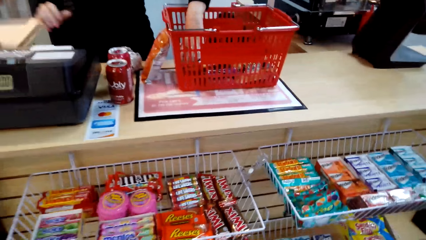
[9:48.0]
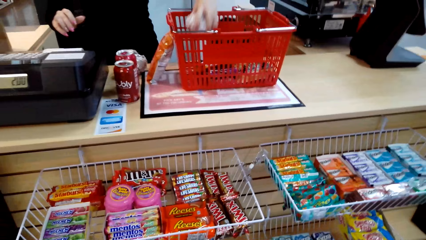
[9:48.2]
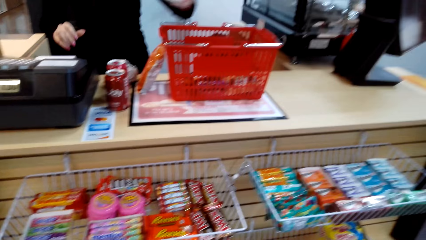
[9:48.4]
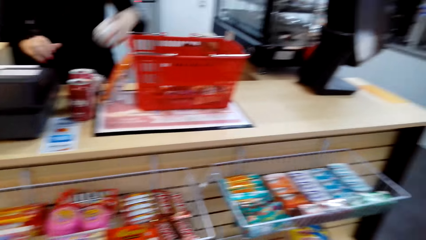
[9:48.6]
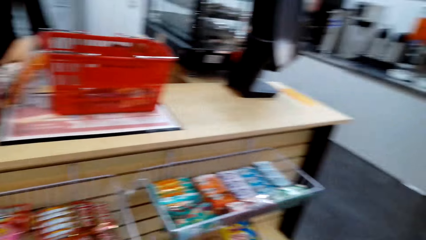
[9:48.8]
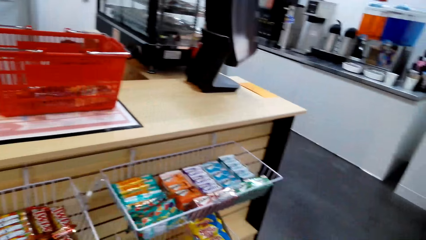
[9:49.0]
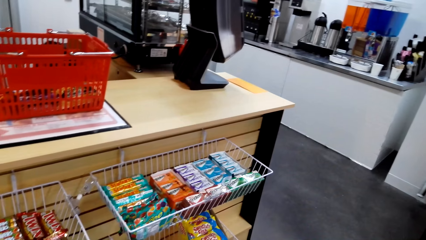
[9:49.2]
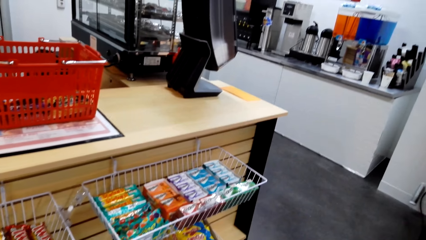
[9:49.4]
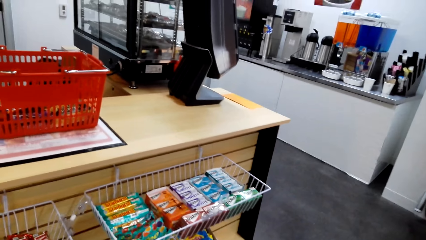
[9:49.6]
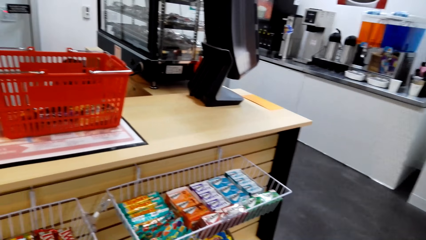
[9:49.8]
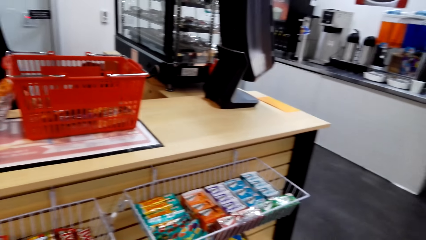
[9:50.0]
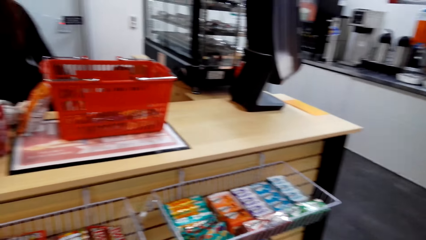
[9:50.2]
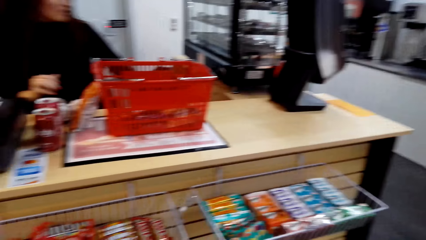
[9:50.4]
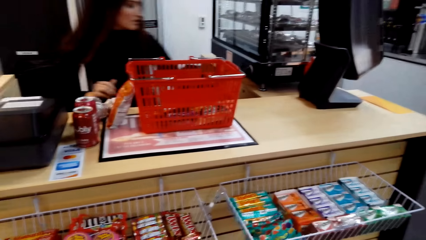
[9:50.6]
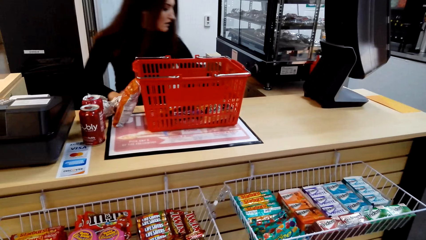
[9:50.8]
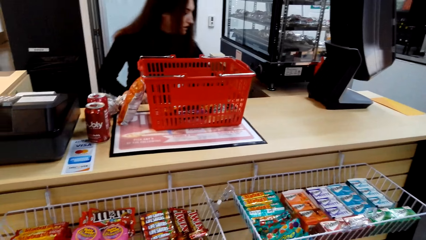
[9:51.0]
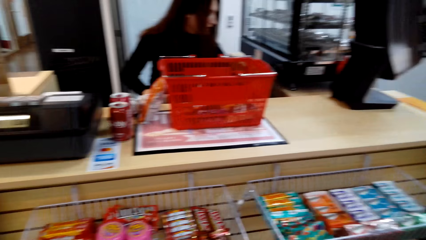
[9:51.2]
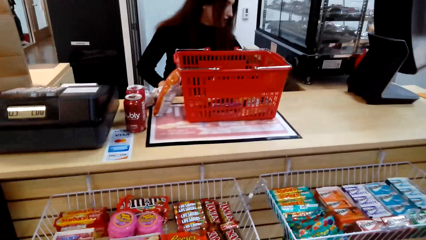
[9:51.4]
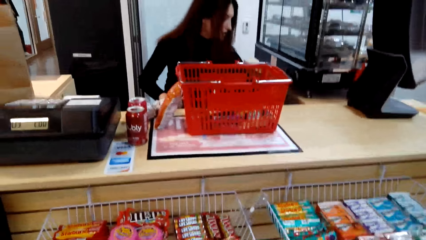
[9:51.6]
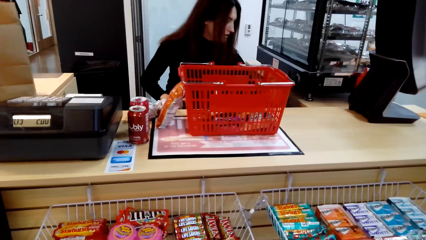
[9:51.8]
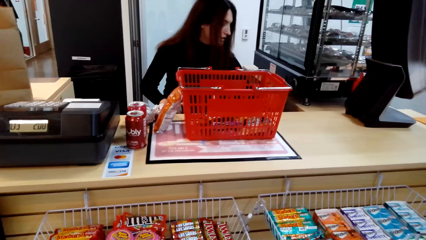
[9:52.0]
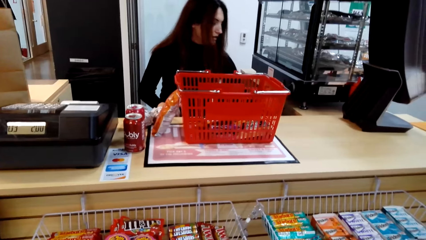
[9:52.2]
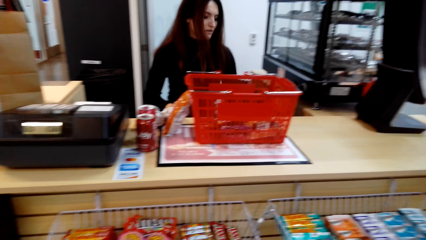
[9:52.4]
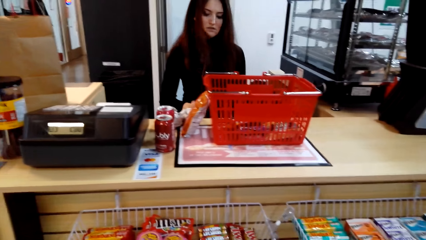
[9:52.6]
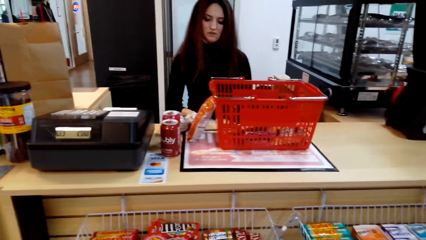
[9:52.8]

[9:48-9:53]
The camera wearer looks around.

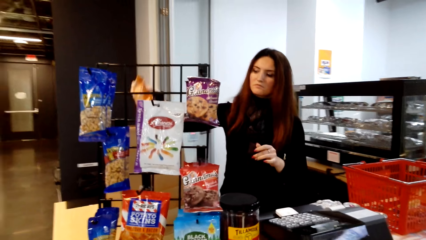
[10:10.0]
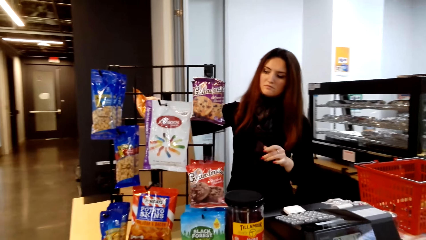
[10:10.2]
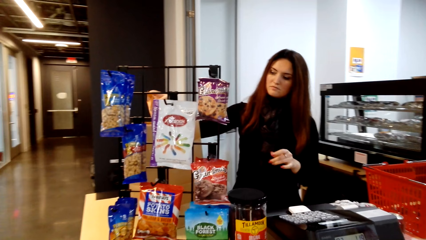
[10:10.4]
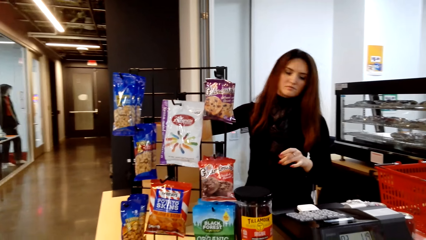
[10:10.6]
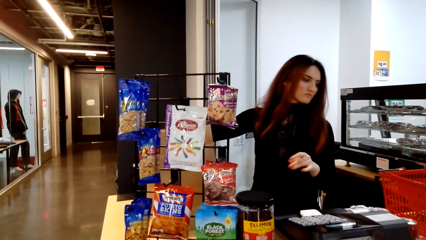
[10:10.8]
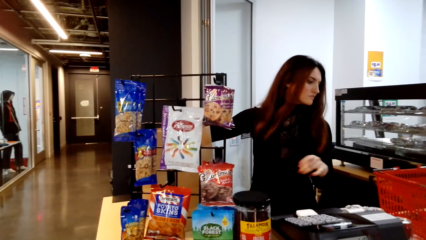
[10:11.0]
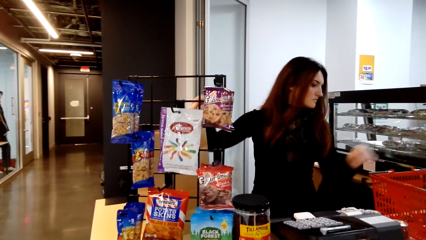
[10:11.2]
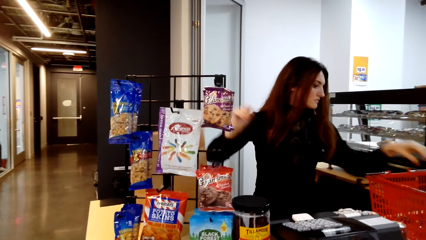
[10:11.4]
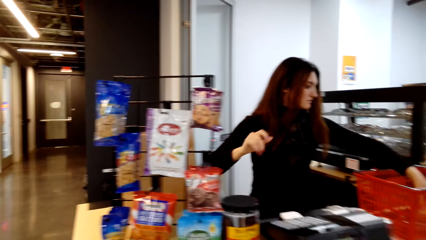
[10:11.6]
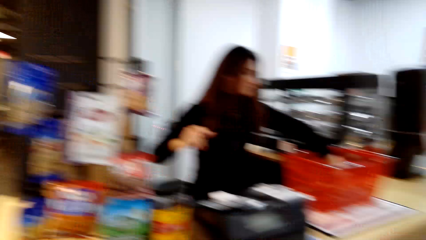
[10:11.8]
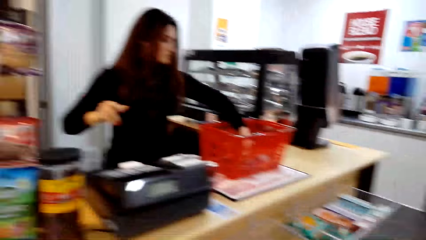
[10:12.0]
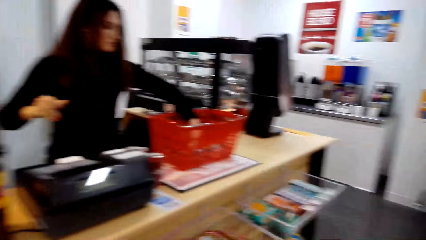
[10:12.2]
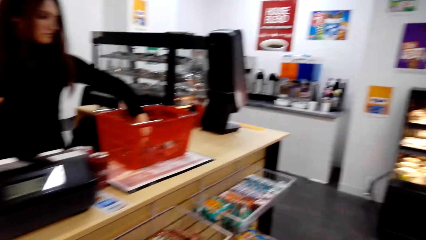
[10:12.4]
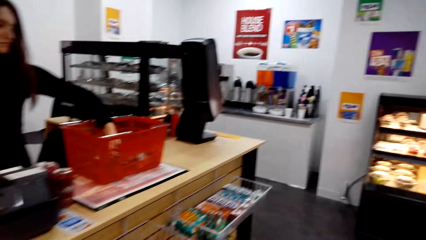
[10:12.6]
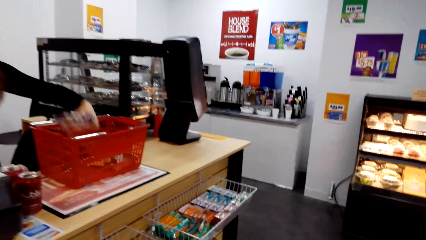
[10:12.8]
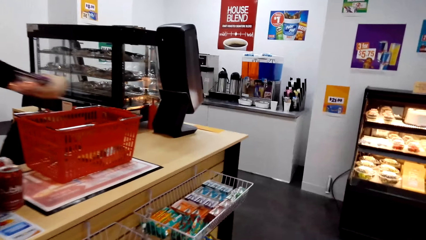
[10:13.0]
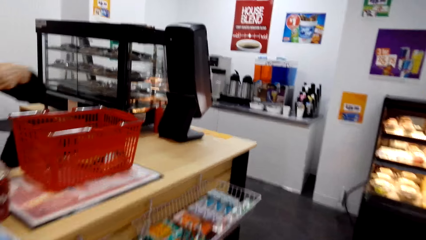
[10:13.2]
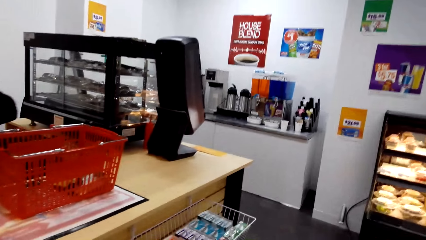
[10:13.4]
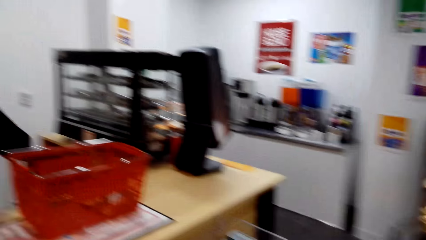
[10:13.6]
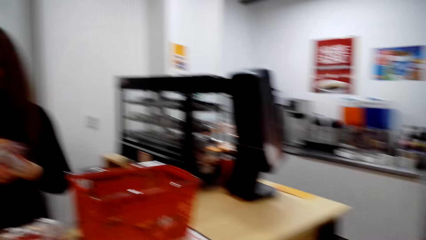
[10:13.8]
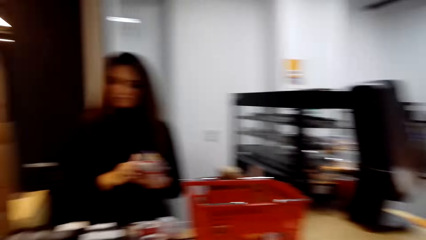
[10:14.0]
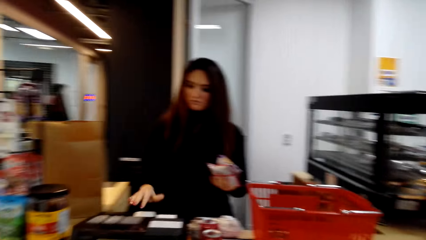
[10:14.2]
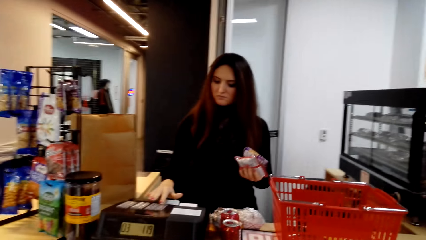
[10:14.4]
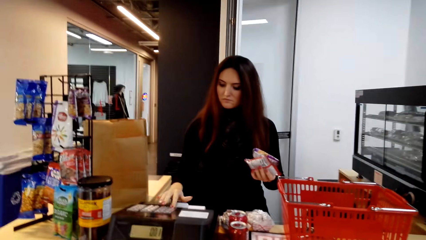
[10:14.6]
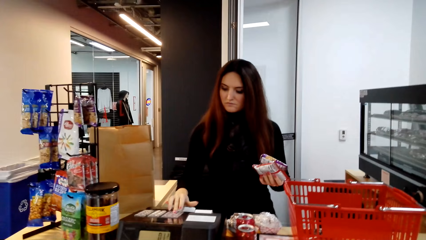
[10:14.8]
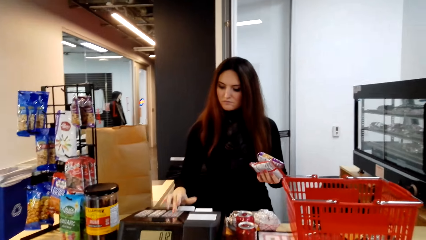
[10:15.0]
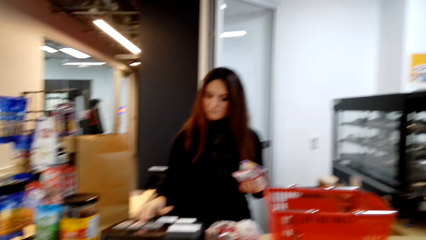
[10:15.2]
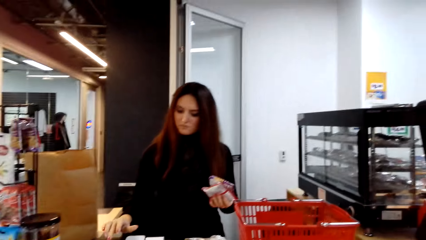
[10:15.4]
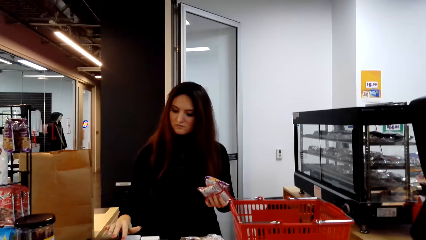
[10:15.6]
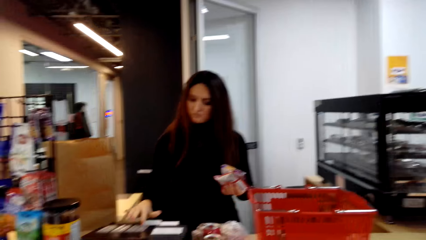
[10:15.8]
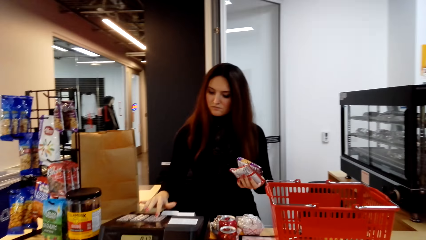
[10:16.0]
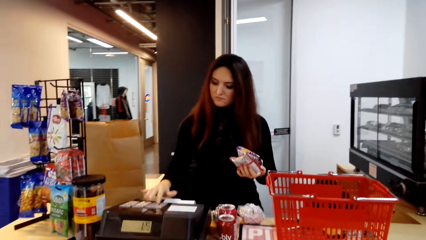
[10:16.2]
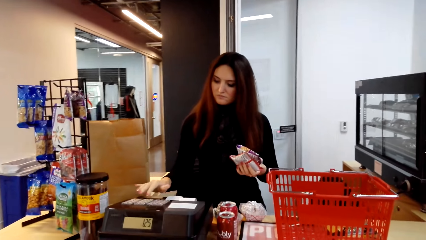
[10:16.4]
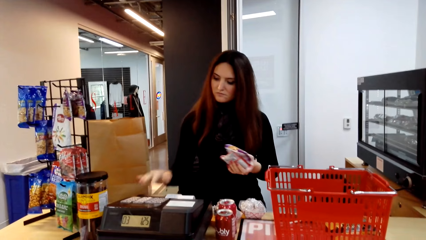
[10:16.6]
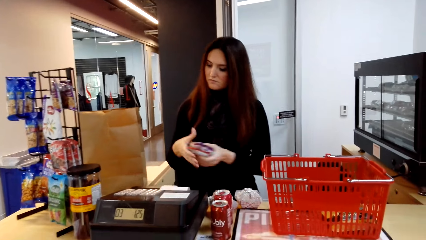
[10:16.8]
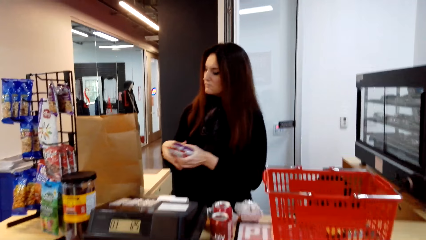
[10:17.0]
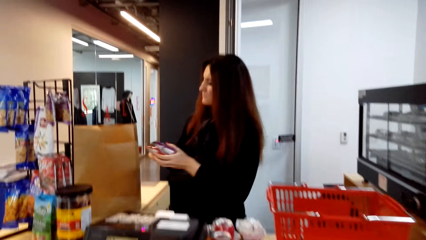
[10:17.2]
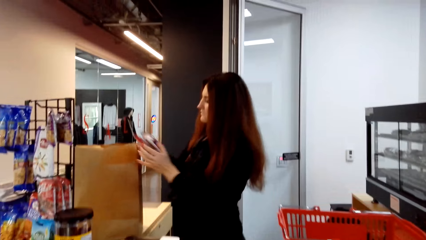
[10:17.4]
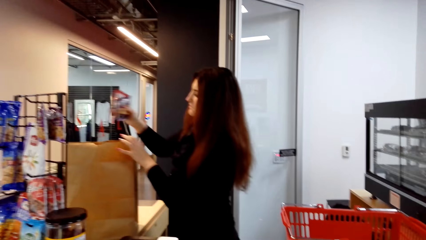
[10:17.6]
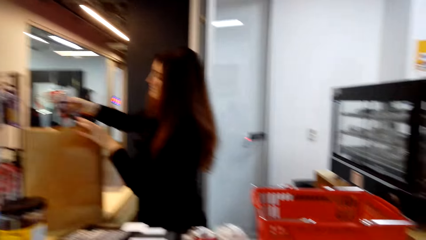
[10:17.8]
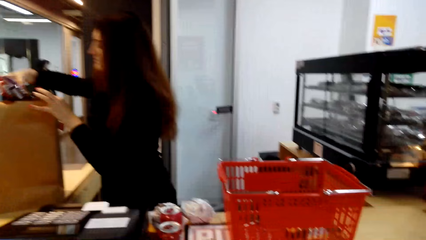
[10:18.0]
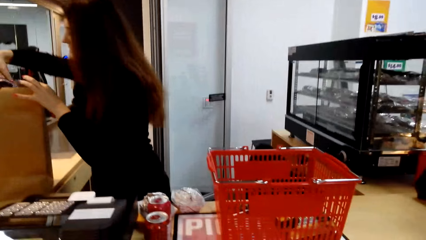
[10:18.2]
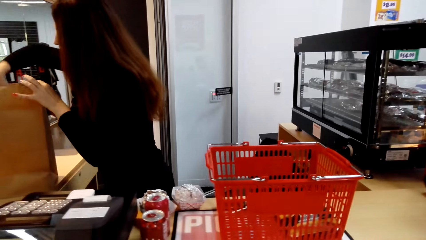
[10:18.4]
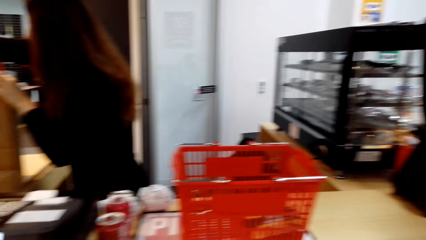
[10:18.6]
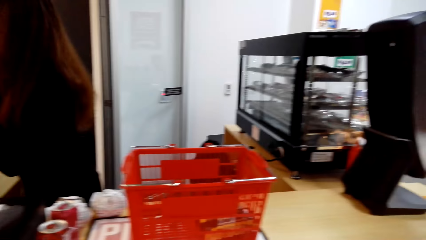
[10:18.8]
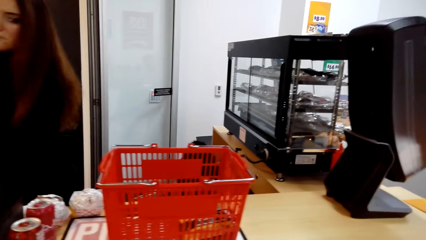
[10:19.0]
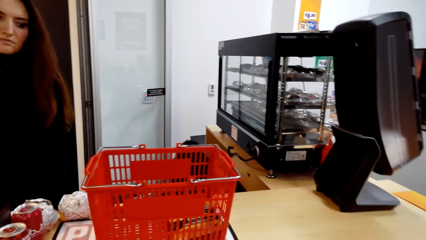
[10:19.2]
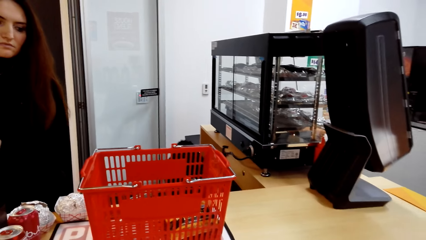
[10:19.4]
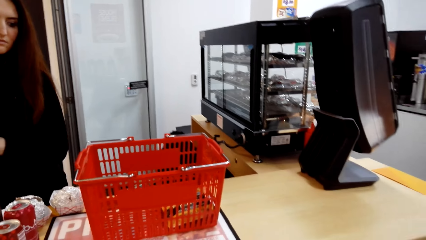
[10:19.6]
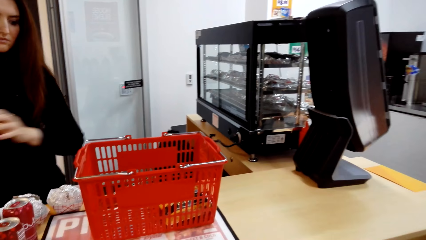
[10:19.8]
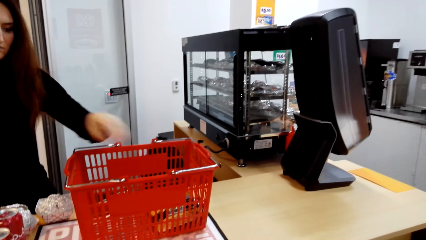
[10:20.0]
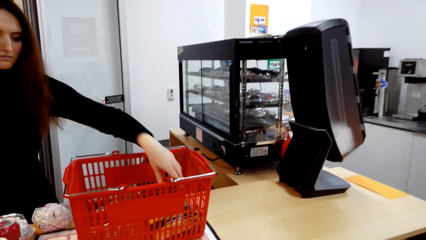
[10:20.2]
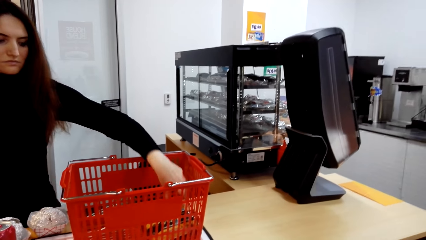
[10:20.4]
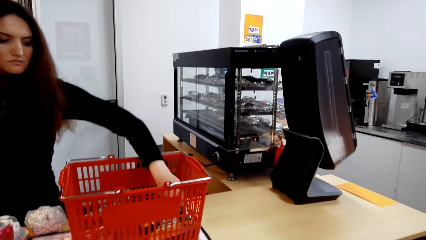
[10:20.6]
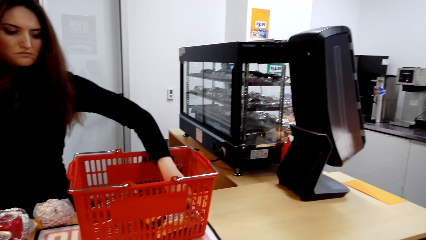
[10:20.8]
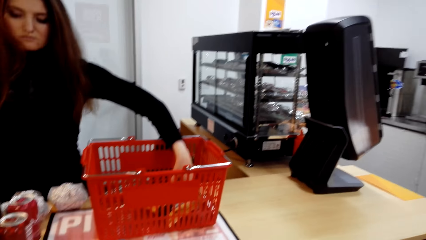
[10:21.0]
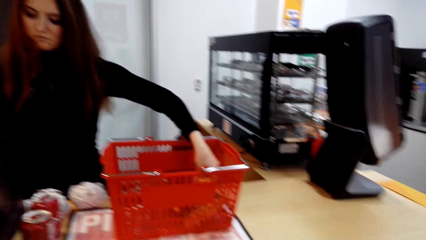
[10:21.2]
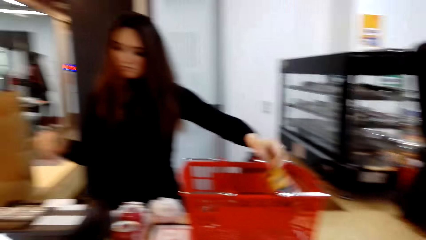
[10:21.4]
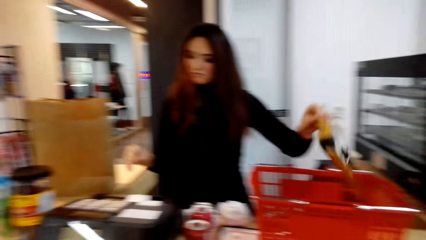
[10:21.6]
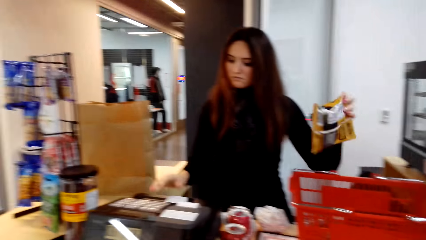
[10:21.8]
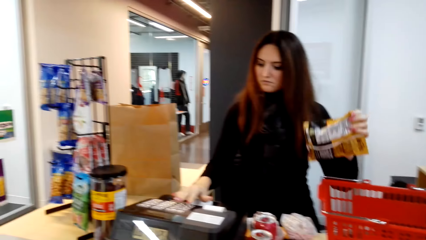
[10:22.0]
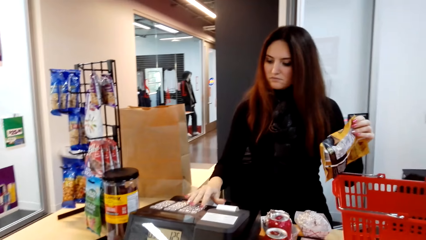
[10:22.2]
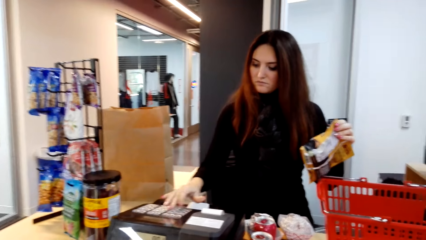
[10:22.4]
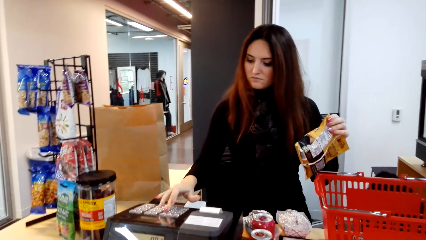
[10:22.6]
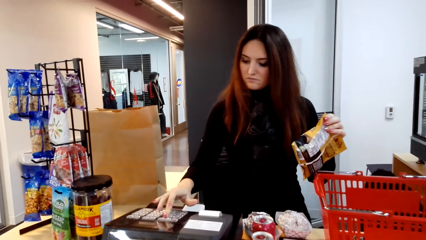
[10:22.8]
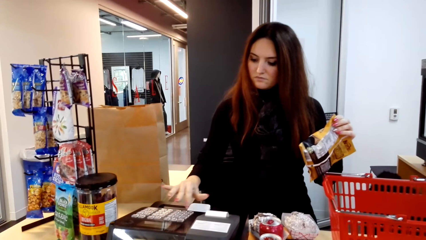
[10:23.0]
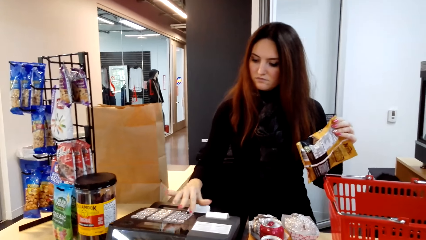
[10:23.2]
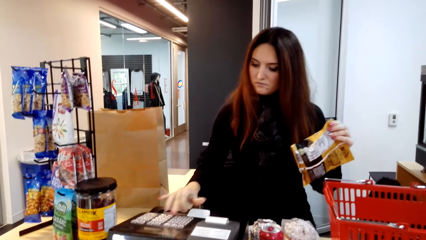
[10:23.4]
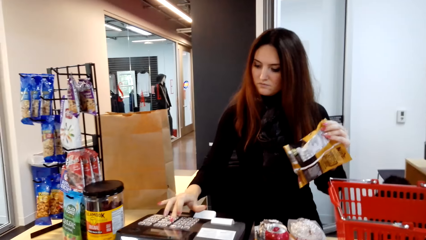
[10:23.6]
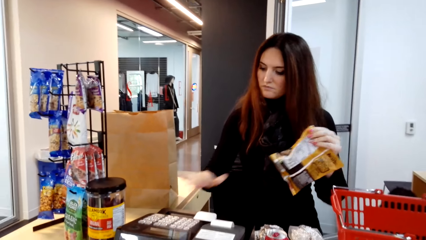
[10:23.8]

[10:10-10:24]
The cashier puts something in the shopping bag. The camera wearer looks around. The cashier picks up something. The camera wearer looks around. The cashier presses the point of sale. The cashier puts the sachets in the paper. The camera wearer looks around. The cashier picks up the sachet from the trolley and presses the point of sale.
